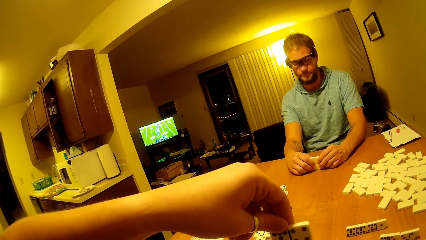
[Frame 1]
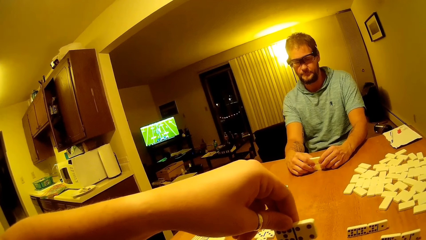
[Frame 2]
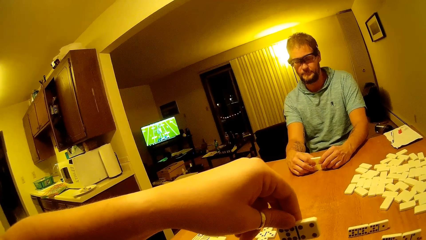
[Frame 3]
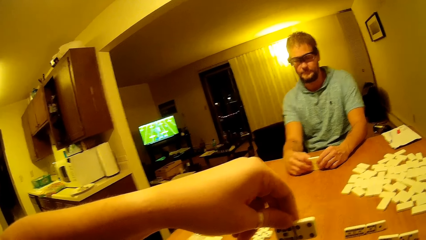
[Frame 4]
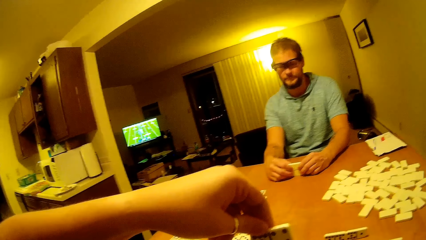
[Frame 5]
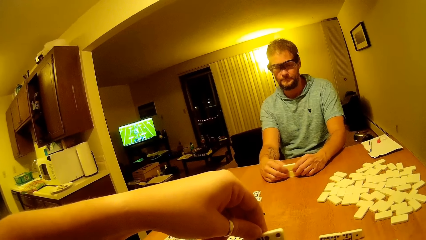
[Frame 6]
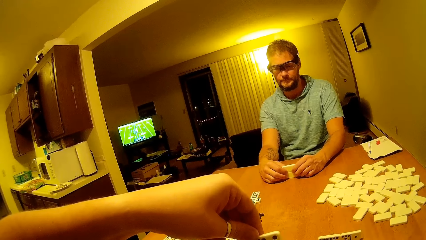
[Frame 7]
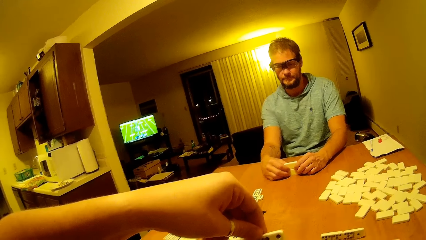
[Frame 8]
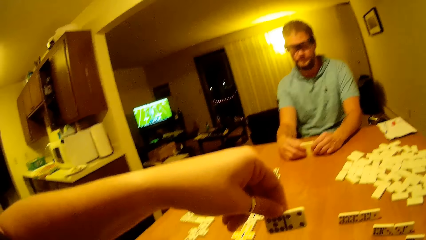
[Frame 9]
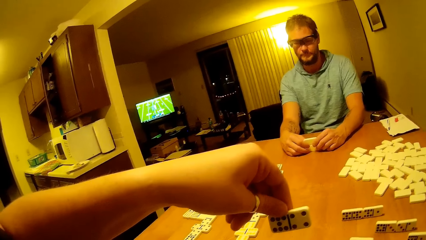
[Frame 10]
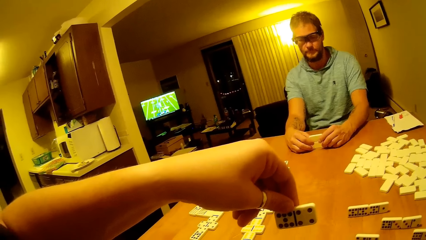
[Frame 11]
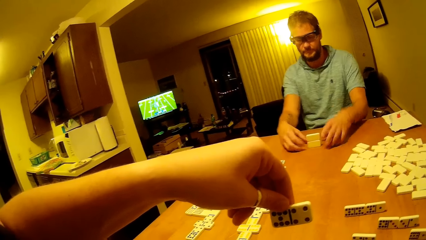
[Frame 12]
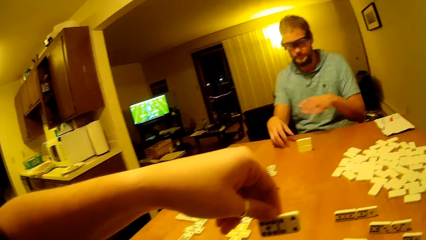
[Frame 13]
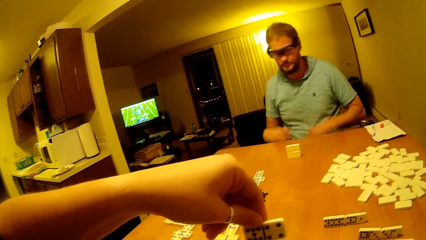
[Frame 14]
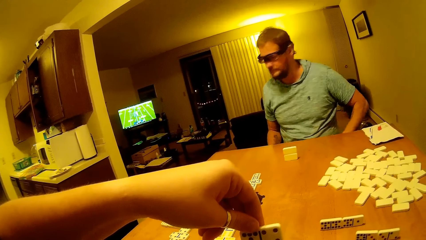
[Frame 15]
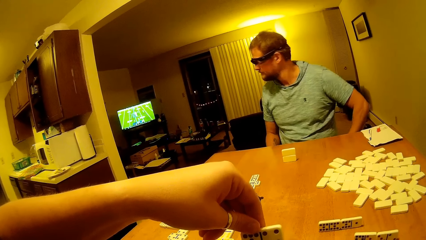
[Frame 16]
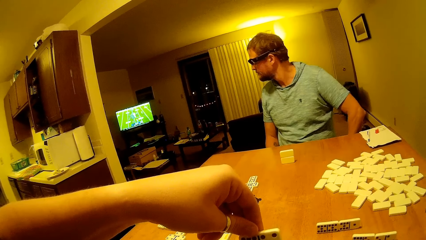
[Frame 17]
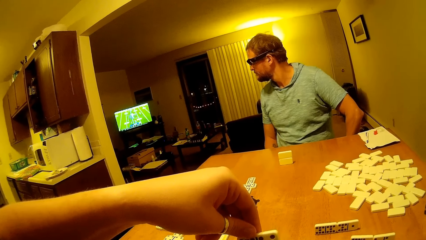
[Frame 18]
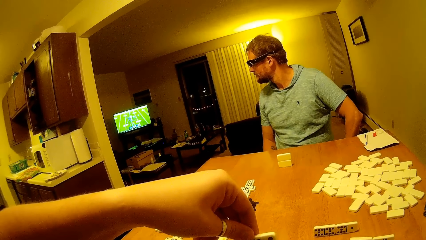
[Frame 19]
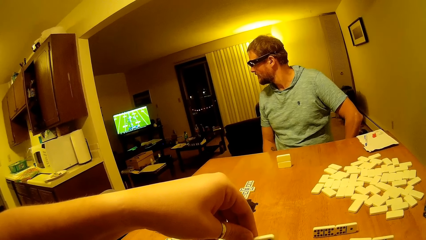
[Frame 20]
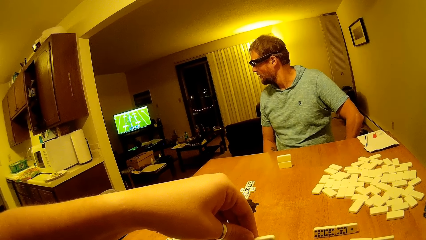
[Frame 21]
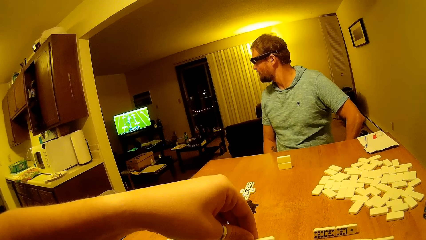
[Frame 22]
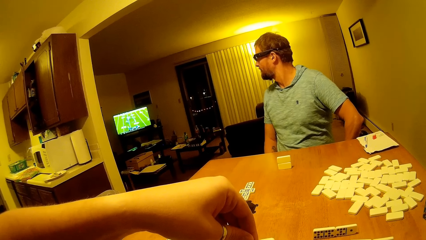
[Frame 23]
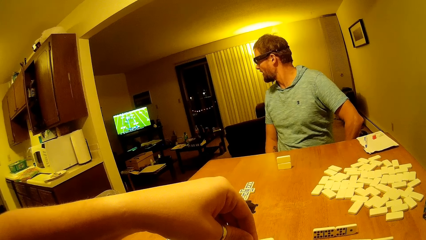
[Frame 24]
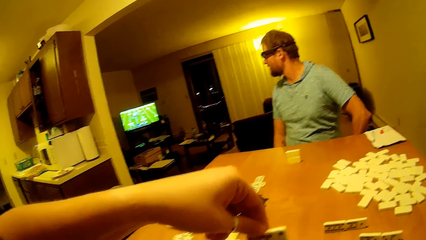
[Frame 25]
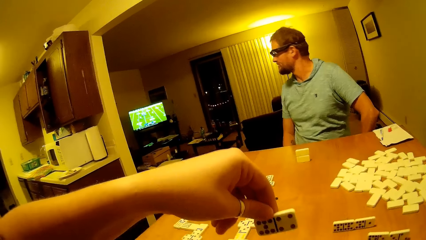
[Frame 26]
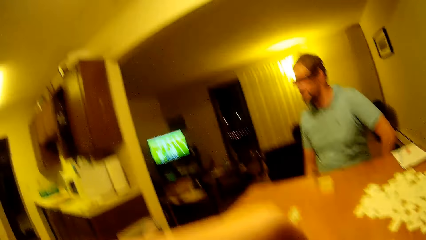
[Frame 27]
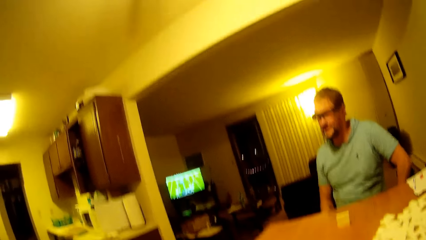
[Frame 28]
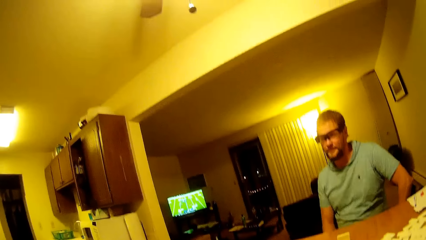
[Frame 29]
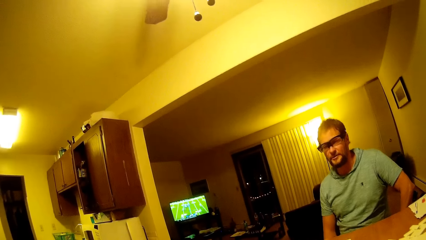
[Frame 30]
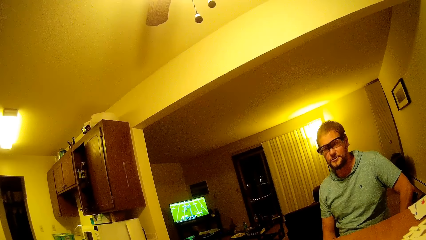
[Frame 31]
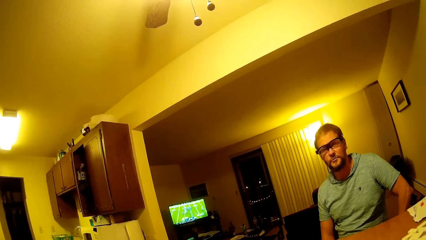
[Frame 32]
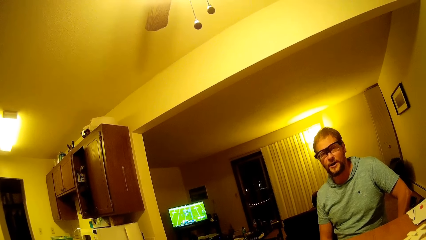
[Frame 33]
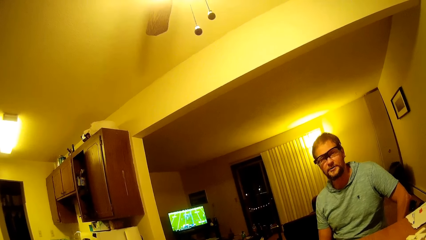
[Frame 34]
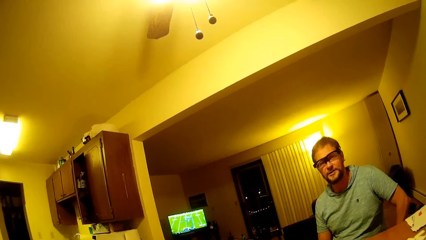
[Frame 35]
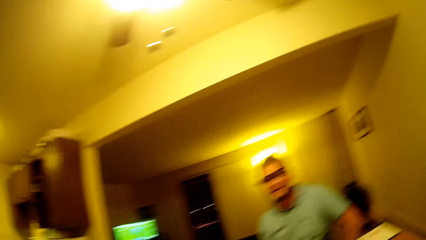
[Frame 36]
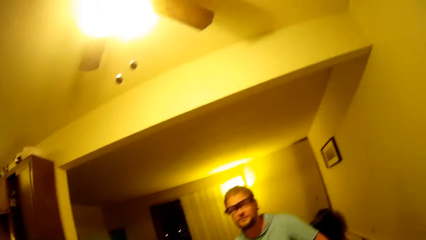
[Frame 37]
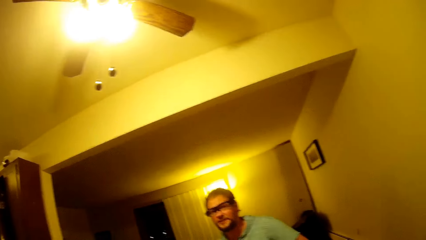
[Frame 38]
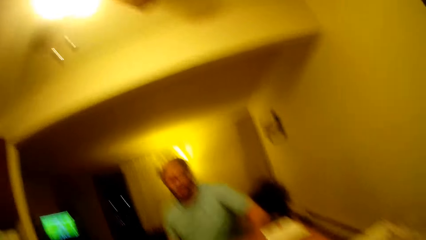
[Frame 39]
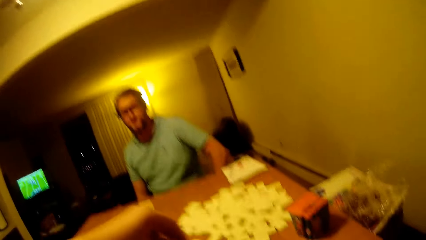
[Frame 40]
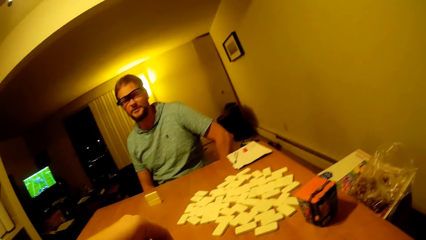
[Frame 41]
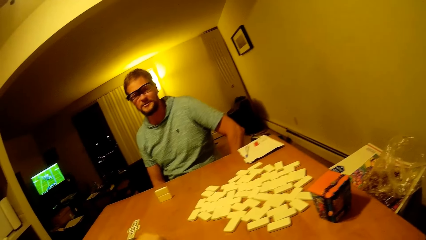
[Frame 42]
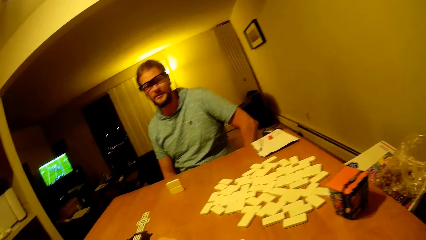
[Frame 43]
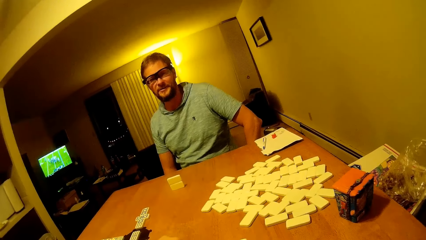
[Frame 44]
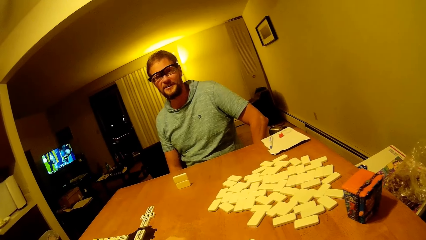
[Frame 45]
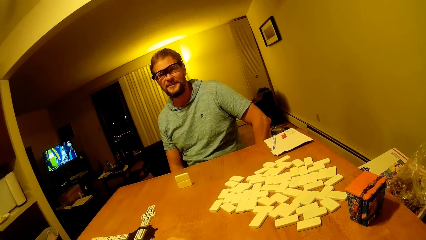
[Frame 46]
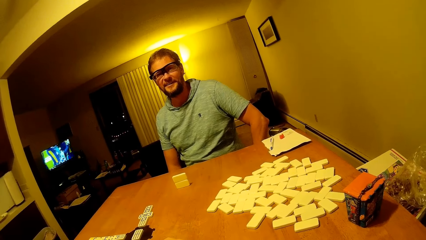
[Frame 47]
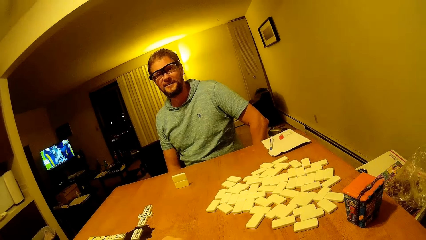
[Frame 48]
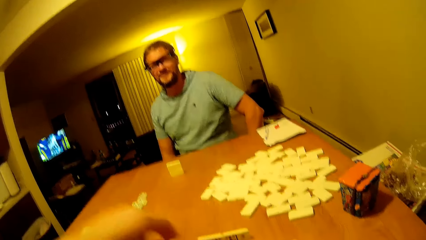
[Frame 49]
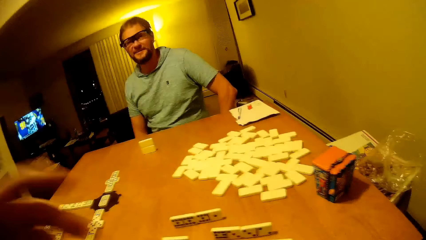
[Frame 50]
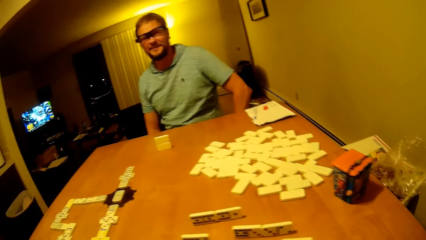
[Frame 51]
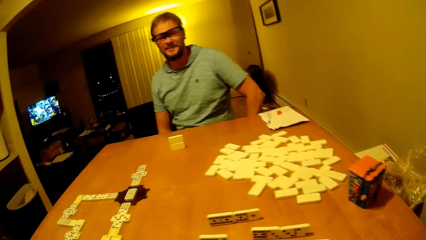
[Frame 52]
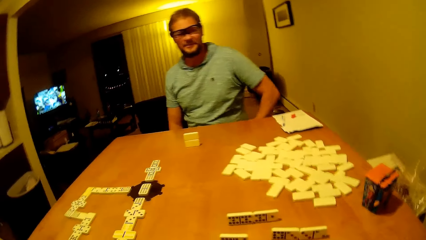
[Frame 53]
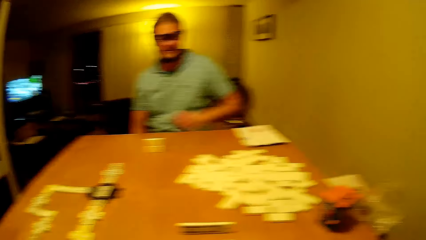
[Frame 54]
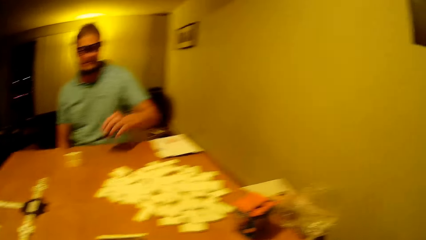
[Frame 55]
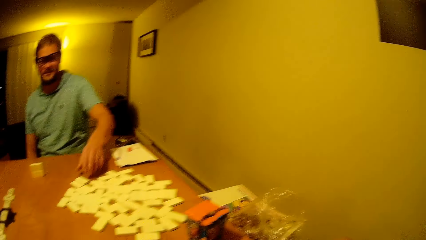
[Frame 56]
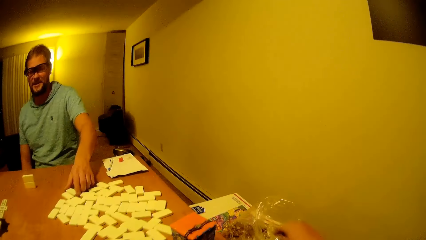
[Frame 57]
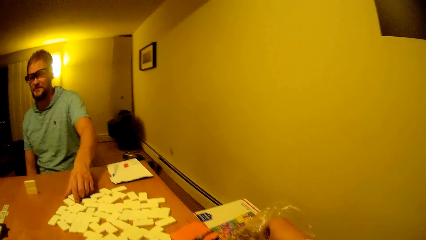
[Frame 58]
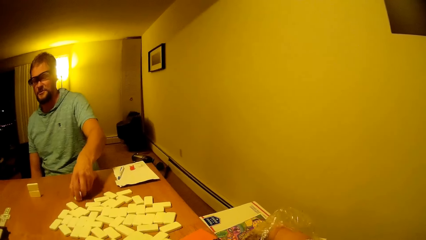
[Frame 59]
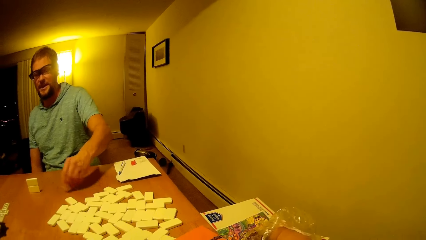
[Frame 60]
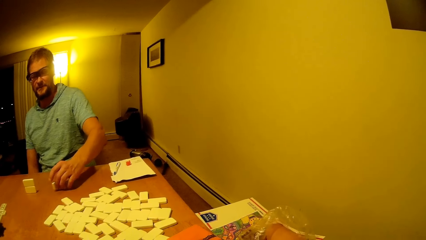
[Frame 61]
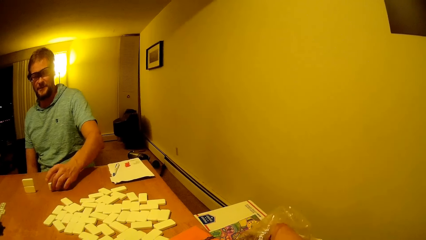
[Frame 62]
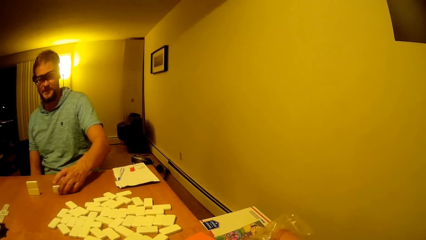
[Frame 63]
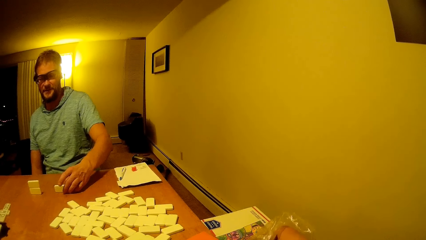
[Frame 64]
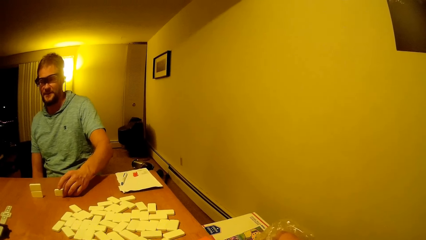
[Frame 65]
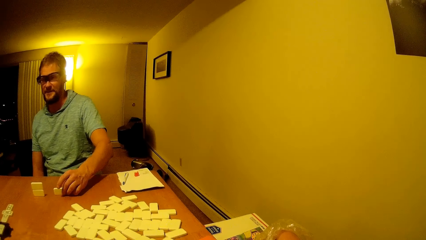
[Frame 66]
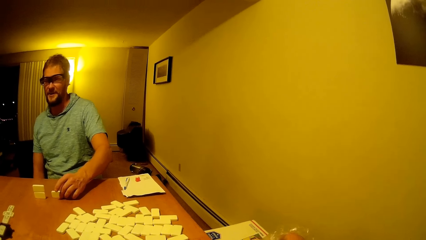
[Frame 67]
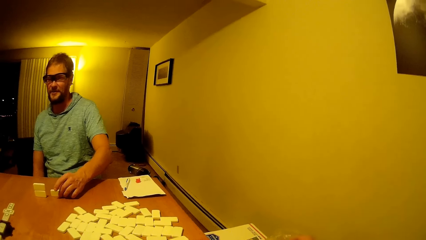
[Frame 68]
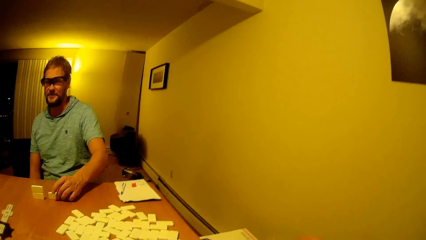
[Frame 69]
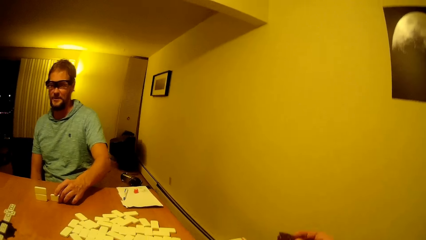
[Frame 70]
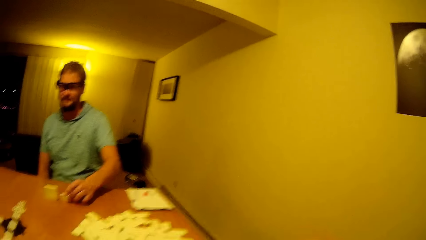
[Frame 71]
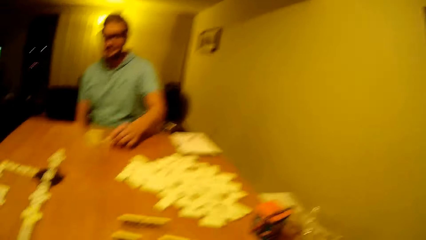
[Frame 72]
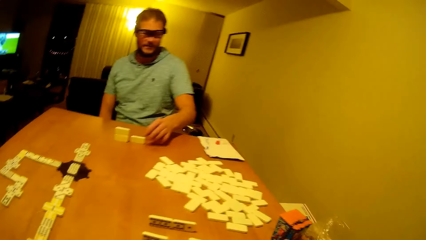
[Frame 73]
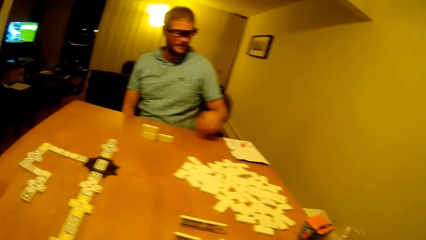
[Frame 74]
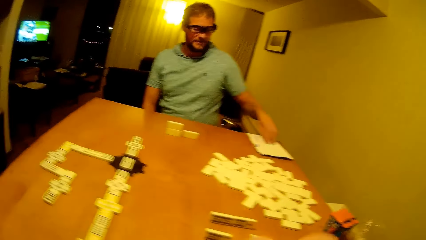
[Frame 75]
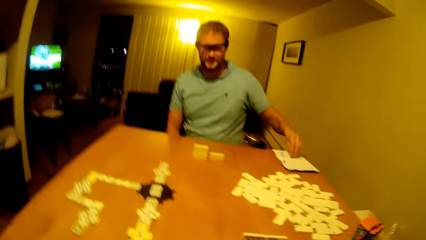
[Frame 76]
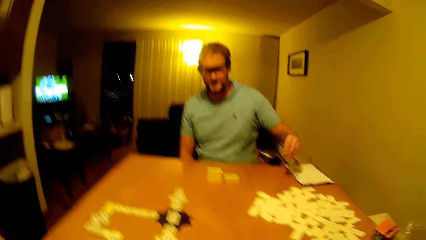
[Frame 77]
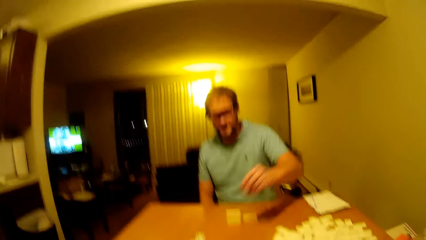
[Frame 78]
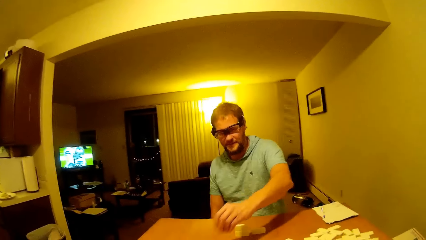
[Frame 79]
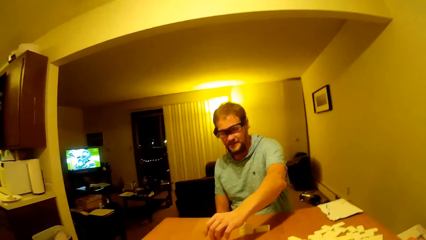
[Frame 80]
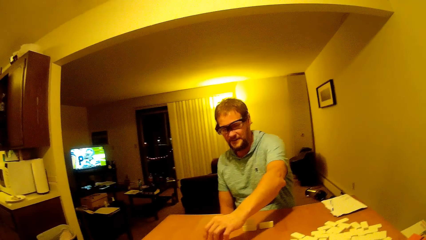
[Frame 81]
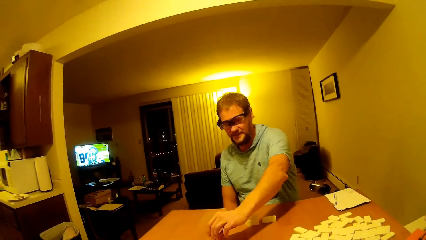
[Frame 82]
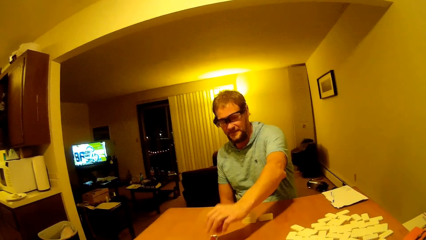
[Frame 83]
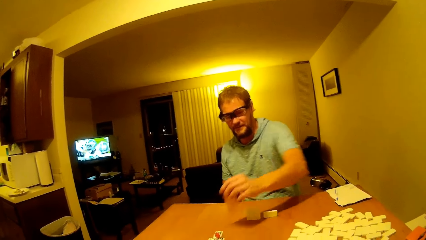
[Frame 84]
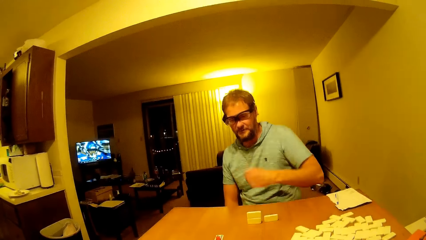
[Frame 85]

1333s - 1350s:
The camera wearer holds up the dice. The man looks at the television, puts his hands down and puts his pieces on top of the table. The man talks to the camera wearer and looks at the camera wearer. The camera wearer puts her hands down. She plays the piece. The man picks up a piece from the table. The camera wearer lifts her hand up. The man moves his hand forward, puts the dice on the table, plays his piece, places the plastic on the dice and lifts up the plastic from the table.
